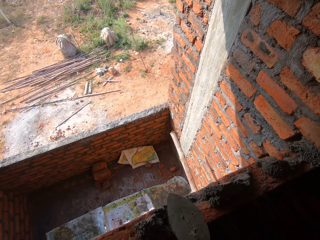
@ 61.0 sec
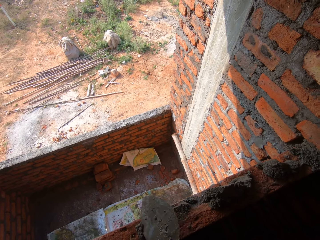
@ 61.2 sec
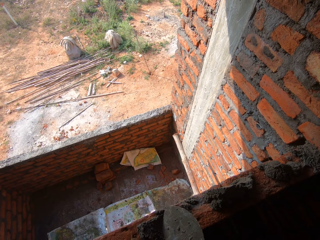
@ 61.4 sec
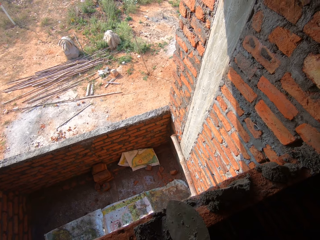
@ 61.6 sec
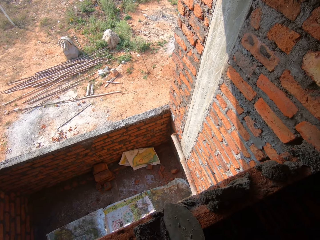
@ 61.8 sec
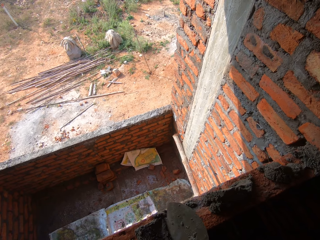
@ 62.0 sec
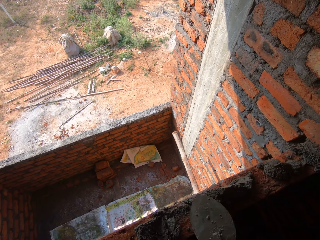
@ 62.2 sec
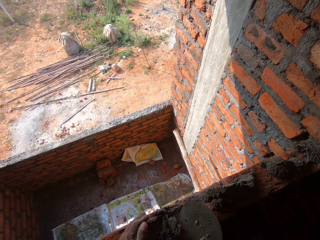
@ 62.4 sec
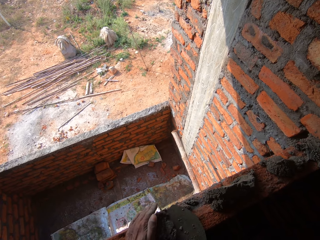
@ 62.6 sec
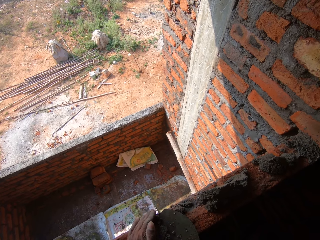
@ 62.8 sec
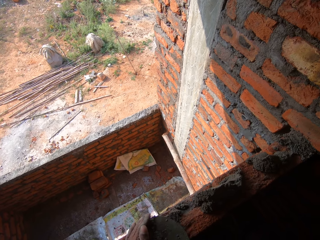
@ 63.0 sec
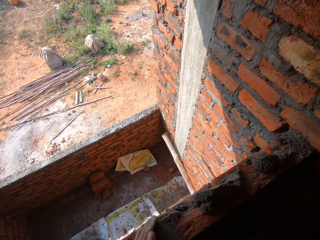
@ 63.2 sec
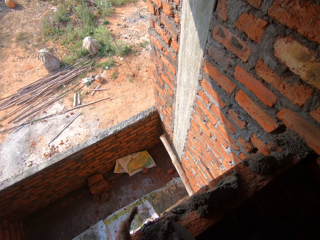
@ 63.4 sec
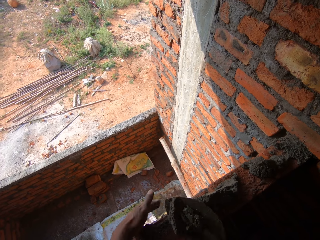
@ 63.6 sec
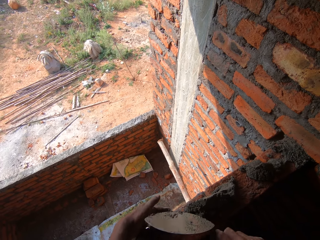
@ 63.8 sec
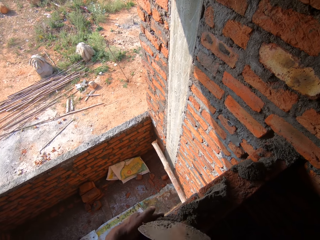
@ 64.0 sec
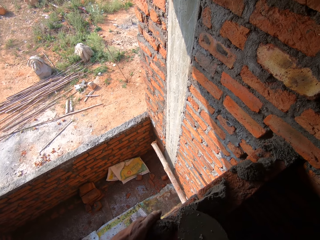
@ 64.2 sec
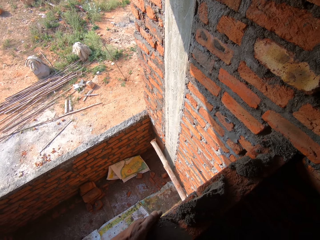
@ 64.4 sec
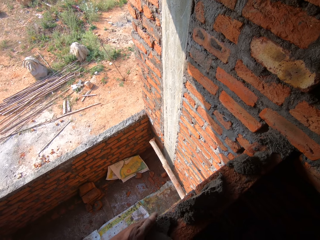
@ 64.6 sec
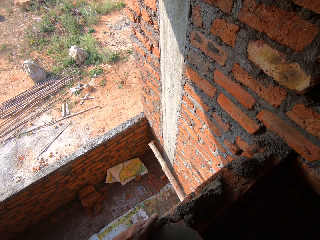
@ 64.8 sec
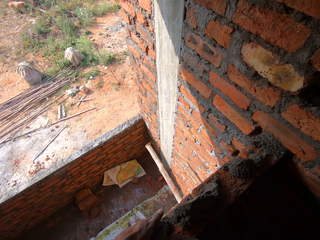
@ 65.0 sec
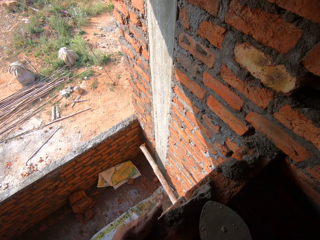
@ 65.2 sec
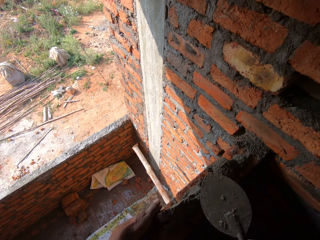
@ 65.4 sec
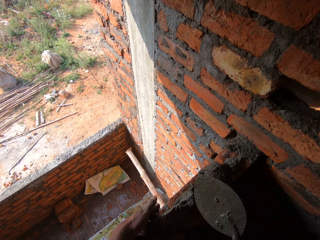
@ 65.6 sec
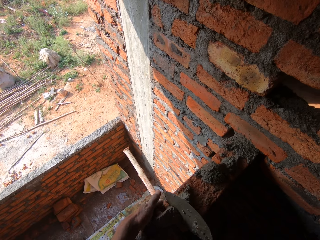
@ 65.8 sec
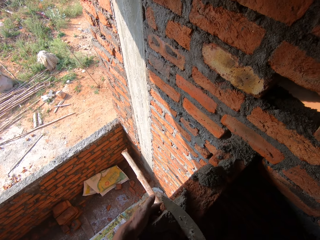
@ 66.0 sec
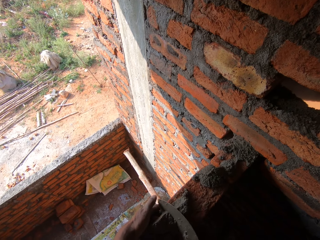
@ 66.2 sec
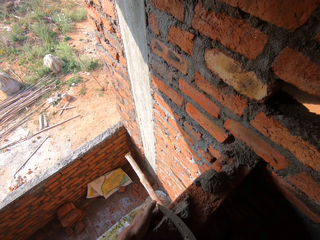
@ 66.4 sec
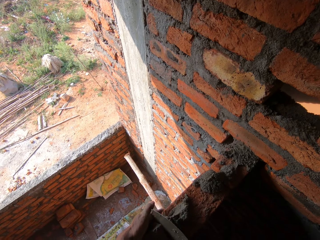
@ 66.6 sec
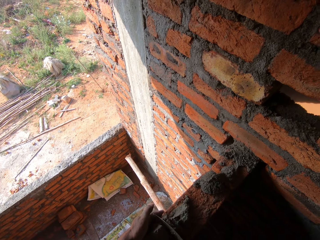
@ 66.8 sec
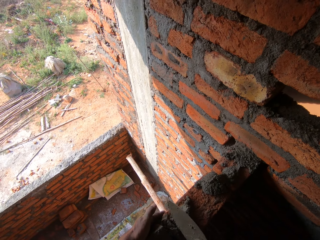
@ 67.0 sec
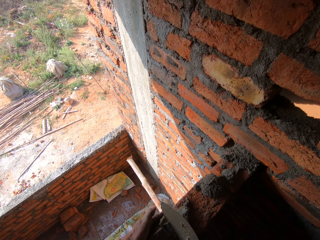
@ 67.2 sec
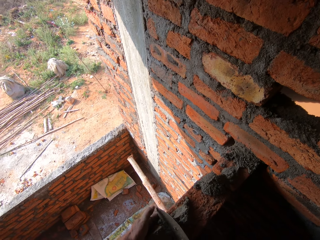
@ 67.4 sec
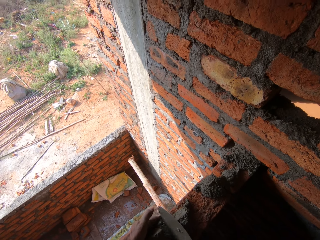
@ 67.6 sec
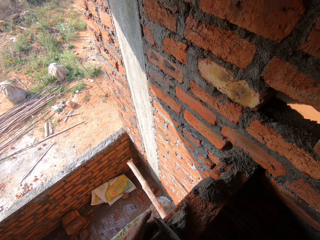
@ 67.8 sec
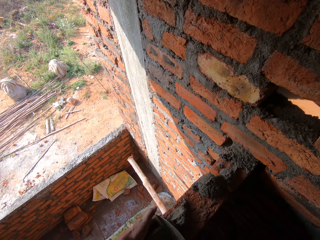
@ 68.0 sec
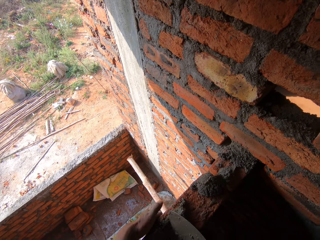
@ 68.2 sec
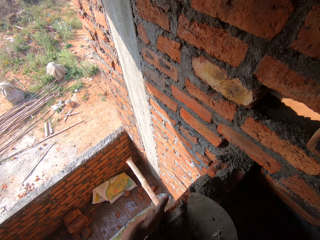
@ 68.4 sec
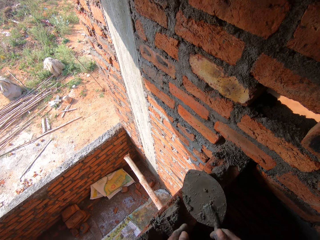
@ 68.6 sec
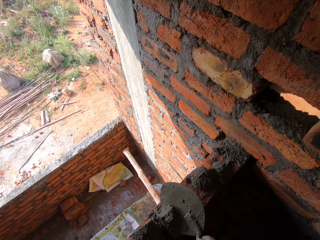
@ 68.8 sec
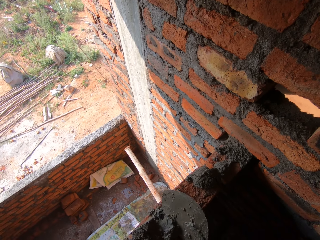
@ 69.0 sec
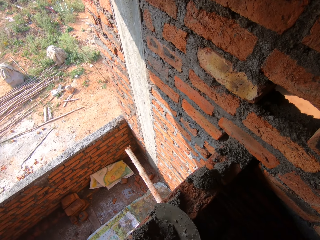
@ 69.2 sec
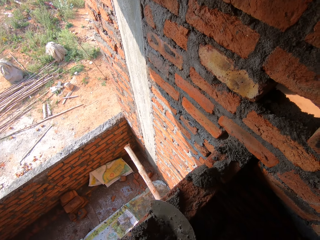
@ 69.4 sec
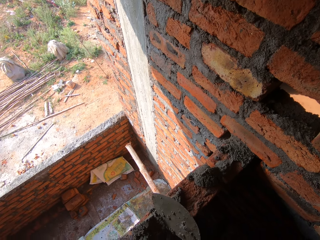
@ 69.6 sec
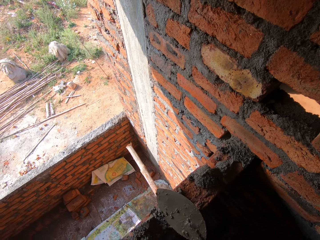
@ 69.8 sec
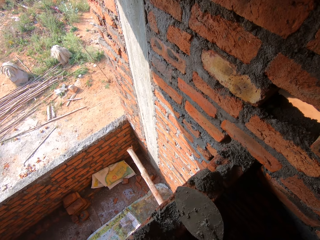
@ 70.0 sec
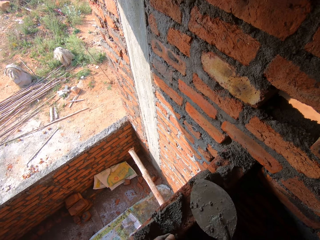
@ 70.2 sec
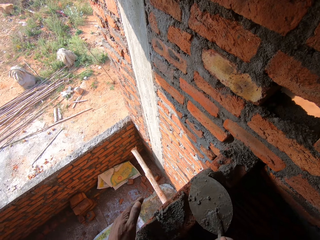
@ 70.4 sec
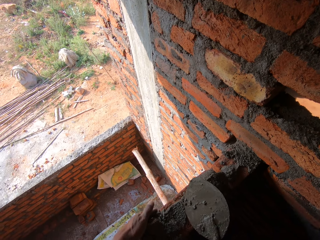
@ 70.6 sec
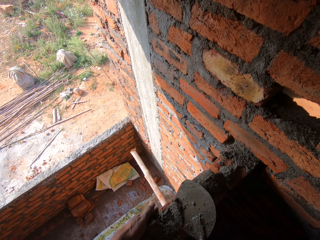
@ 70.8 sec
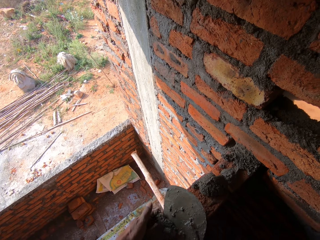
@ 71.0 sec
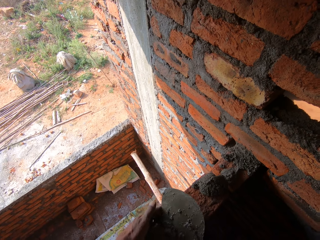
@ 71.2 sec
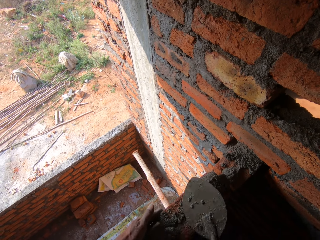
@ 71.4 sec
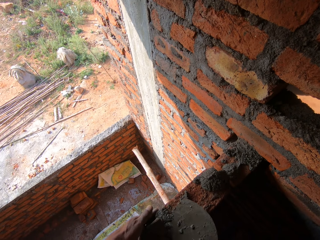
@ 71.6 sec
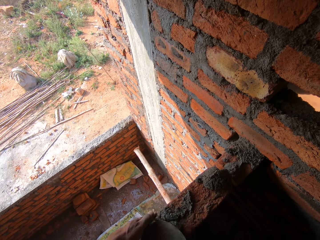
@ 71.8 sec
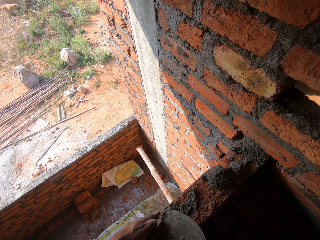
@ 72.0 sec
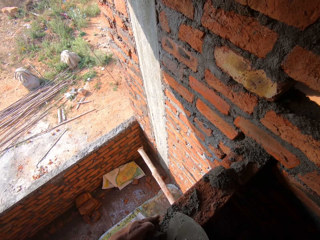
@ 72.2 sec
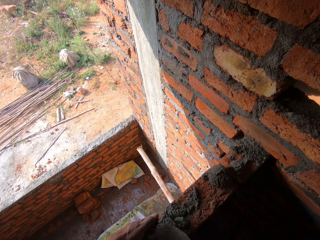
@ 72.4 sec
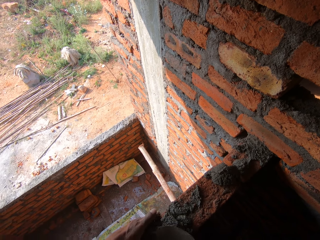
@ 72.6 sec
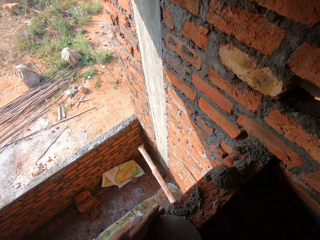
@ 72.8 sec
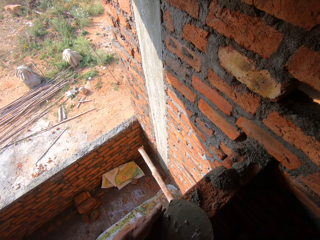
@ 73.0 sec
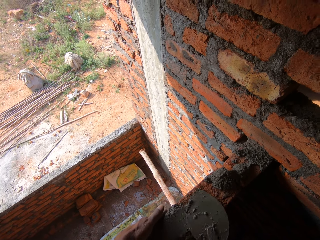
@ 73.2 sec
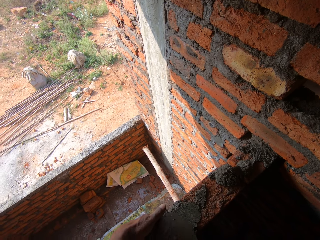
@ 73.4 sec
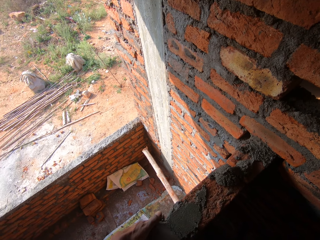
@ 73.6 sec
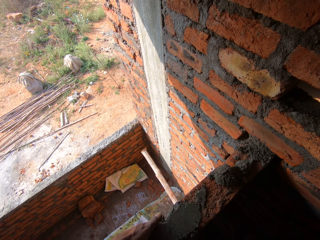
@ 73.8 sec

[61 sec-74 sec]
The camera wearer stretches the hand and fills the concrete with the trowel. They stretch the hand and fill the concrete with the trowel.

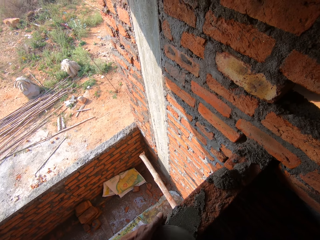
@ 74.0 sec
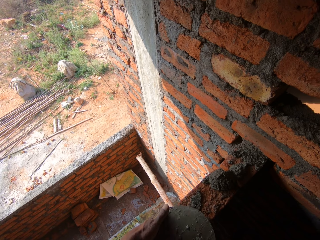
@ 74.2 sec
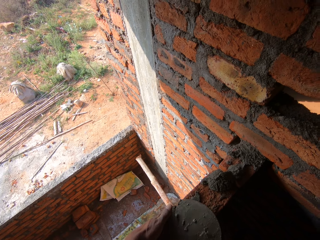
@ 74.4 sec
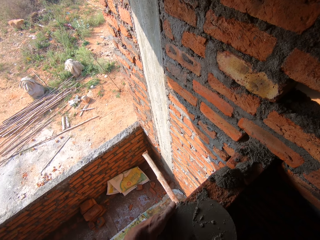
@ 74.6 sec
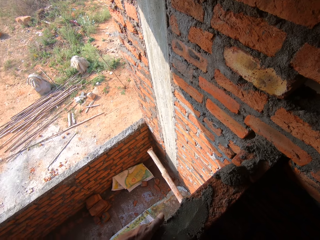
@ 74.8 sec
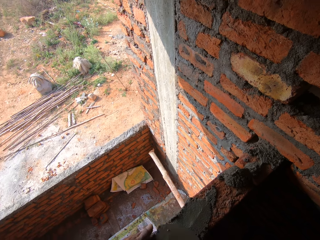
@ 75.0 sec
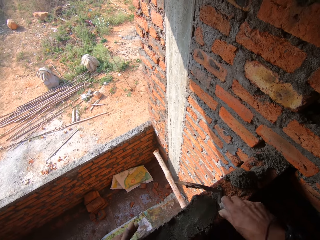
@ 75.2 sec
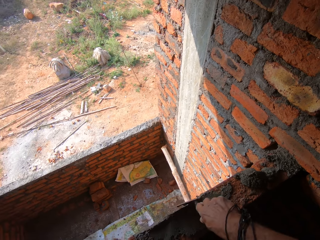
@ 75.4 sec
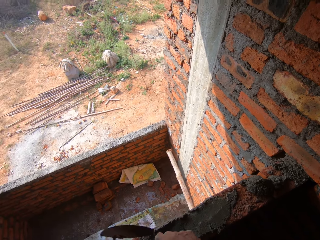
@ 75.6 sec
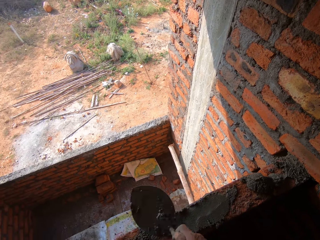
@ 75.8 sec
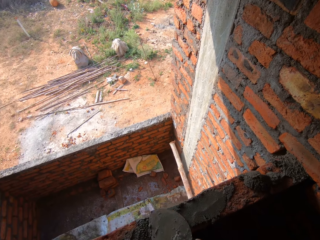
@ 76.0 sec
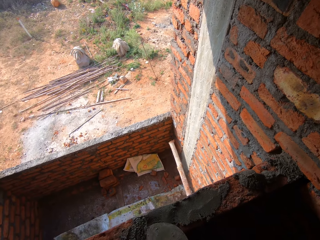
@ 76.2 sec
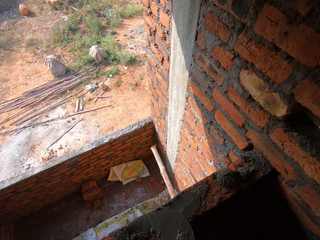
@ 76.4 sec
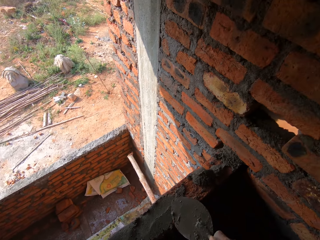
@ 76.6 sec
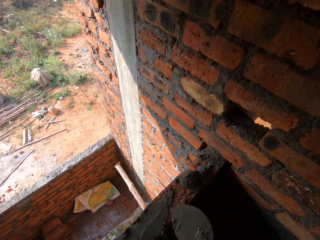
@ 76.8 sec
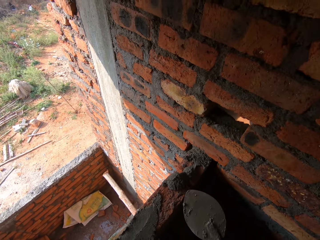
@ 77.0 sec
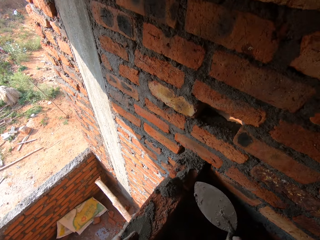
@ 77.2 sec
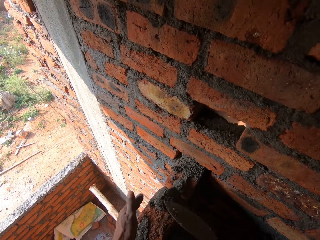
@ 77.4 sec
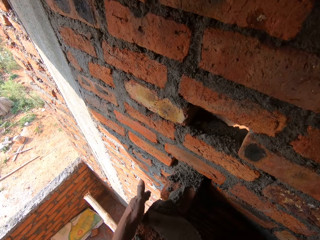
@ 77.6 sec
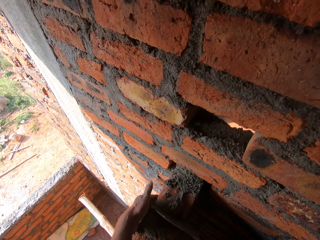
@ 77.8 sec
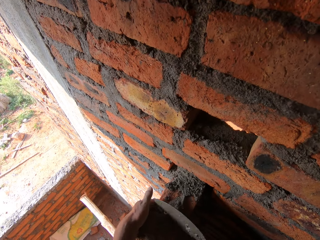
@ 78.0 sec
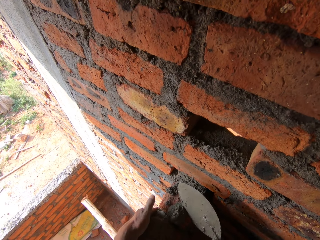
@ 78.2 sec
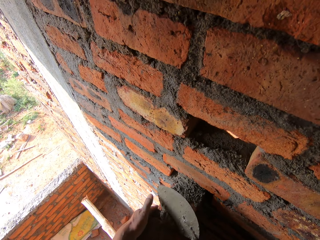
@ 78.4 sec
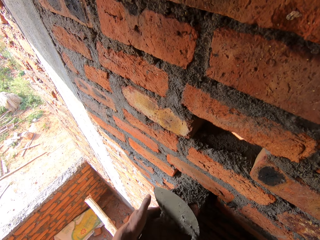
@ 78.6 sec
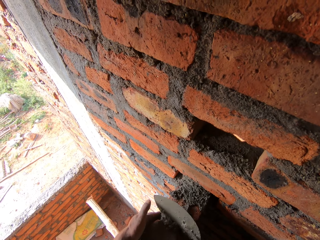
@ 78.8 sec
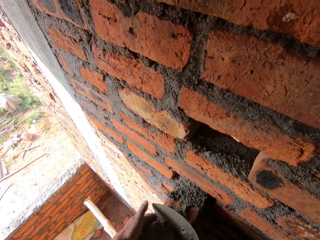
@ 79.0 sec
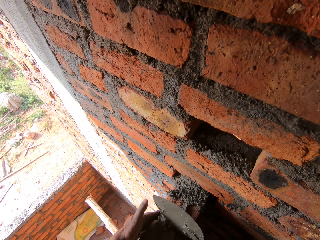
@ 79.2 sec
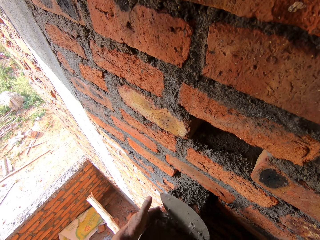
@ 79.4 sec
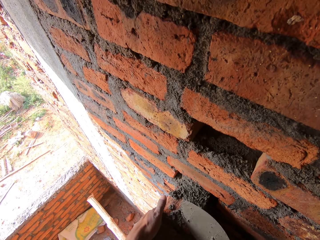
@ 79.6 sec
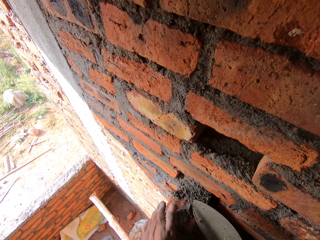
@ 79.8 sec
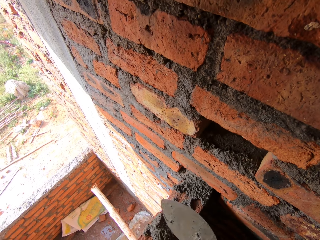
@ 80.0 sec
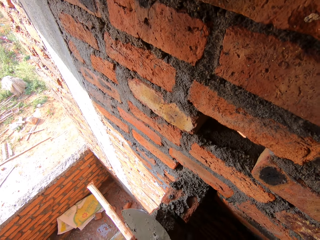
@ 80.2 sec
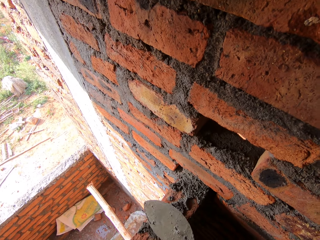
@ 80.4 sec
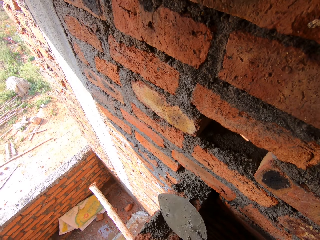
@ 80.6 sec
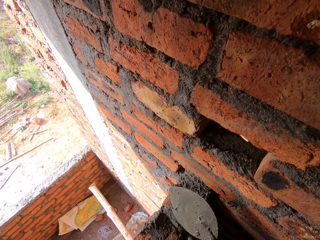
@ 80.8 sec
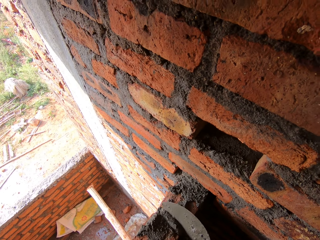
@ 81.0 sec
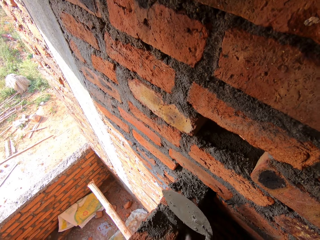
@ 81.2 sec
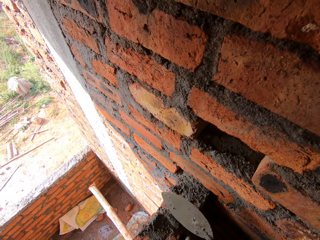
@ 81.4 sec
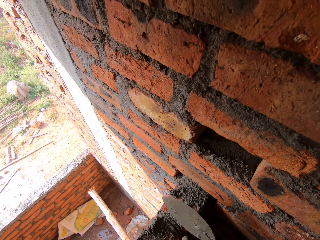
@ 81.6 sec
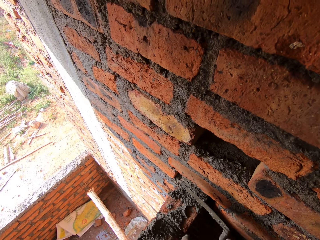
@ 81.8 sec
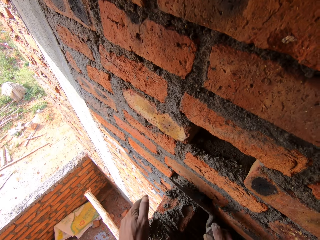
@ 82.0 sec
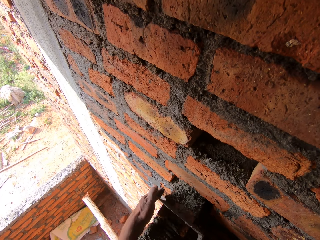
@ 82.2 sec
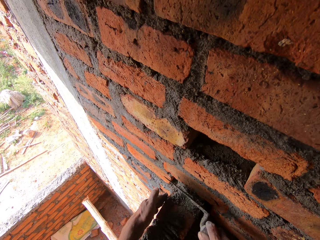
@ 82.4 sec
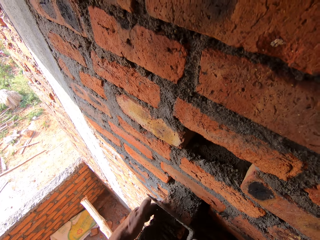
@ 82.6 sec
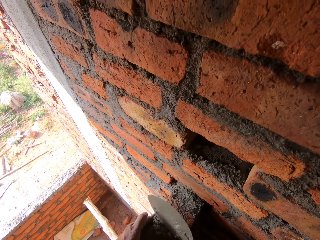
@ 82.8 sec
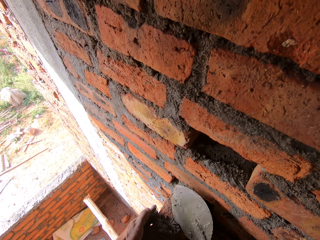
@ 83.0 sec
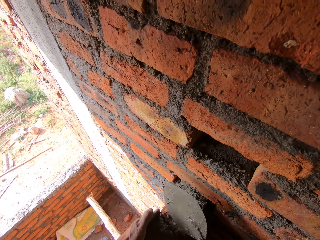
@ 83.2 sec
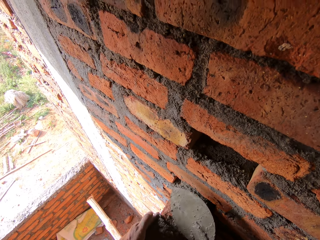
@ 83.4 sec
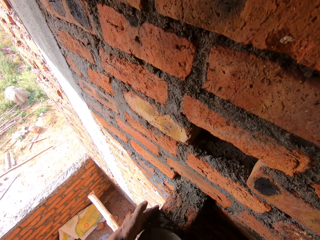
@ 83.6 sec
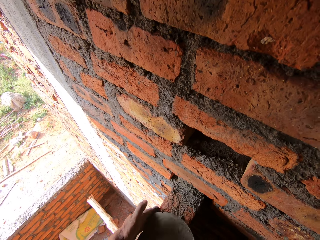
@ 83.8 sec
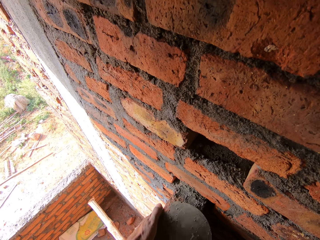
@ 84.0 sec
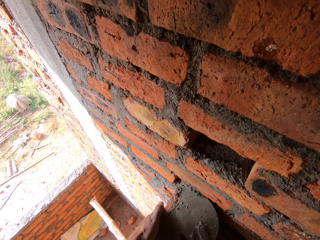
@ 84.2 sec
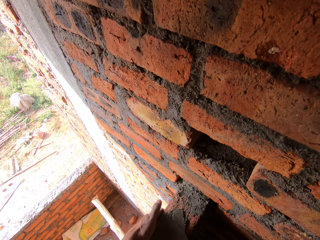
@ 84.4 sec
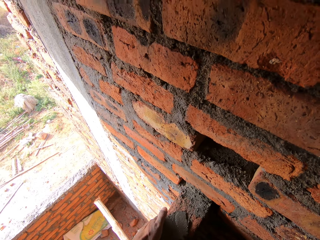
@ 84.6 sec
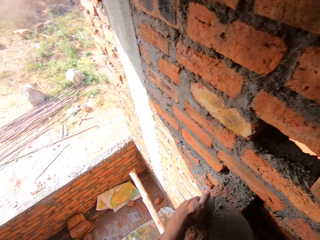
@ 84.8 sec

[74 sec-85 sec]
The camera wearer smears the concrete with the trowel. They fill the concrete with the trowel and stretch the hand.
